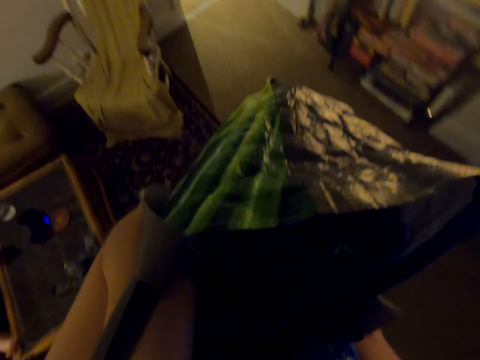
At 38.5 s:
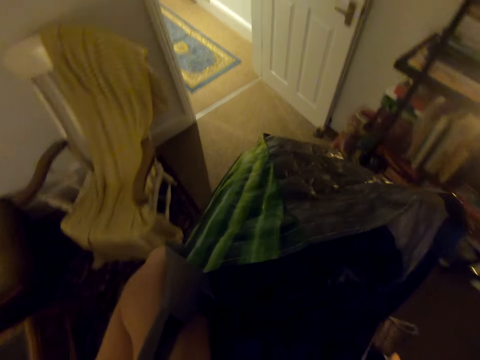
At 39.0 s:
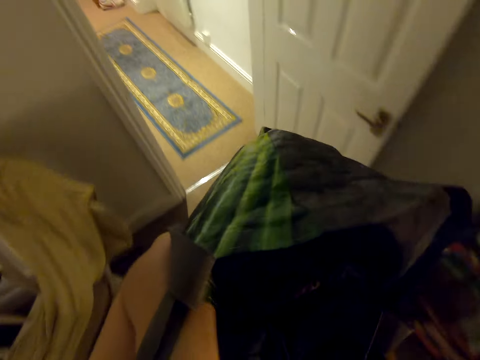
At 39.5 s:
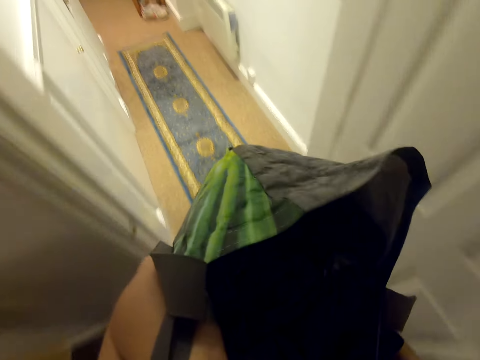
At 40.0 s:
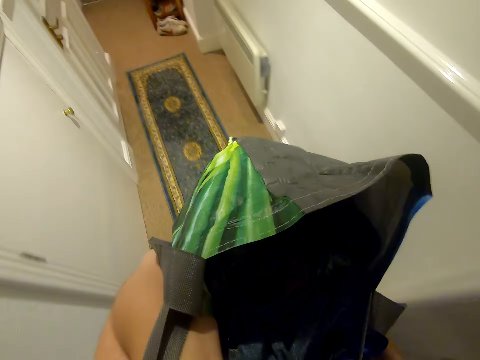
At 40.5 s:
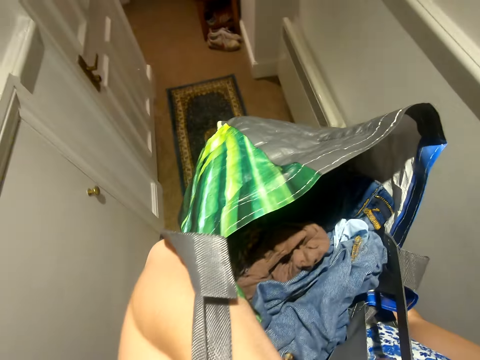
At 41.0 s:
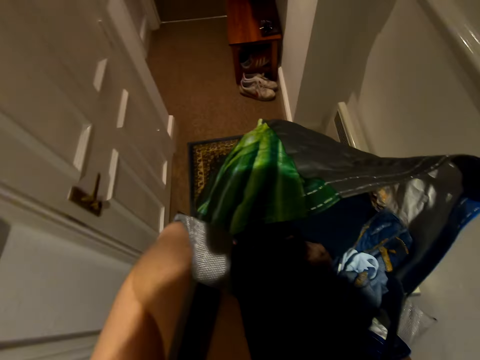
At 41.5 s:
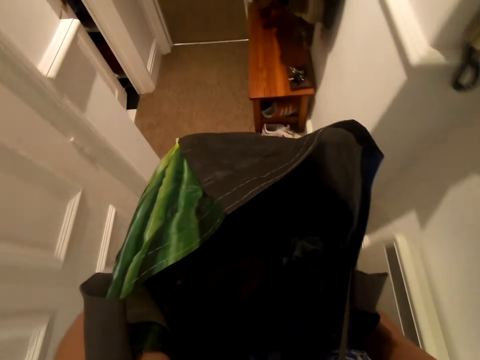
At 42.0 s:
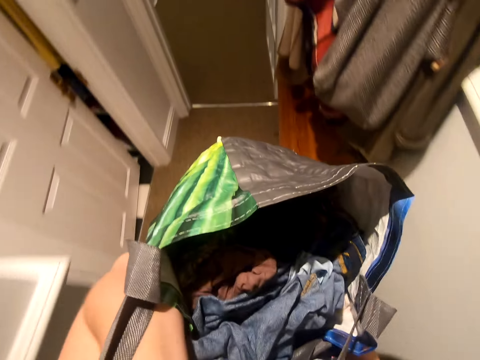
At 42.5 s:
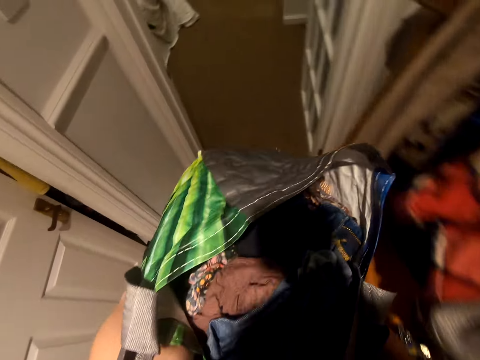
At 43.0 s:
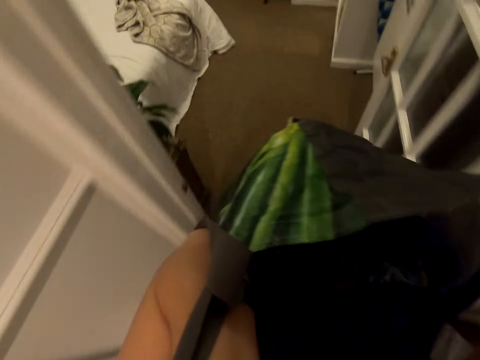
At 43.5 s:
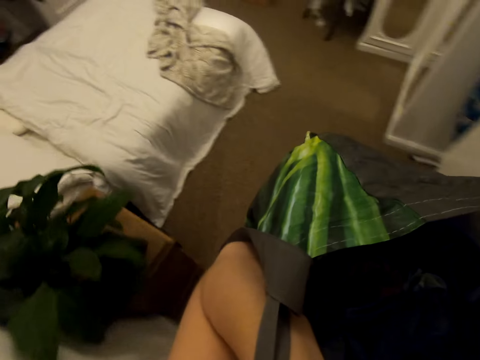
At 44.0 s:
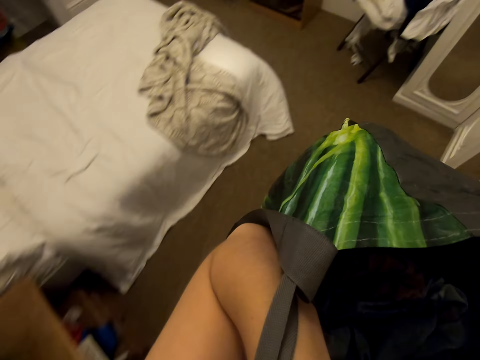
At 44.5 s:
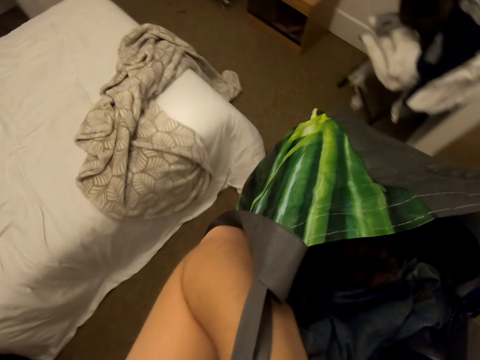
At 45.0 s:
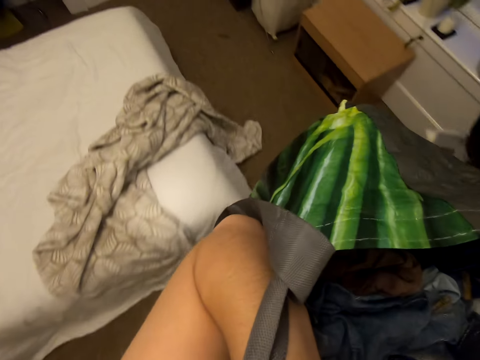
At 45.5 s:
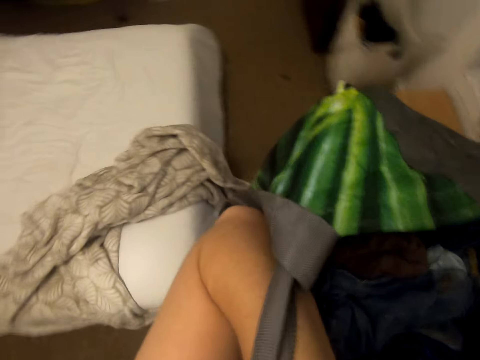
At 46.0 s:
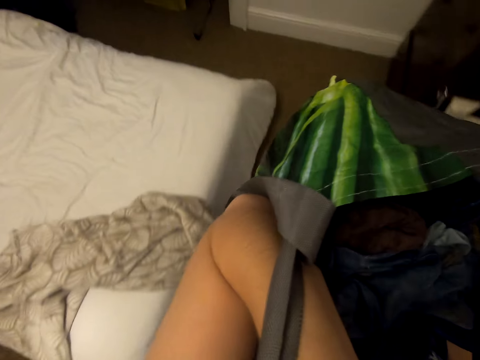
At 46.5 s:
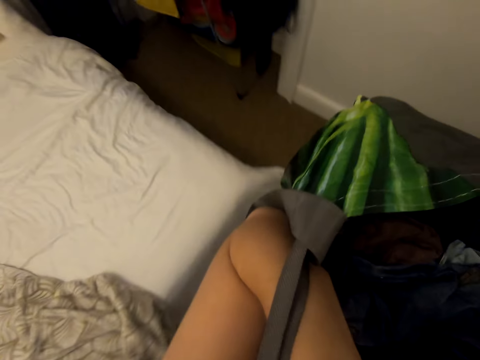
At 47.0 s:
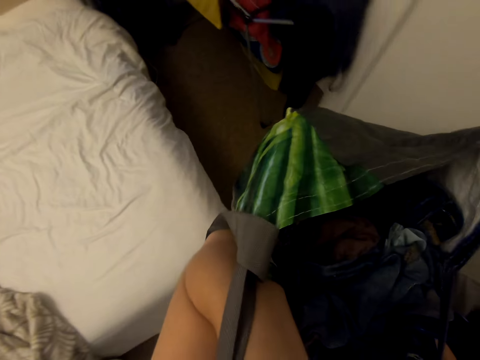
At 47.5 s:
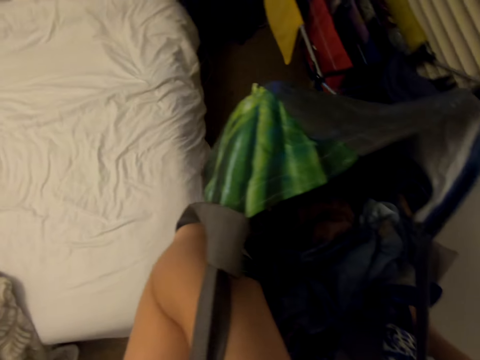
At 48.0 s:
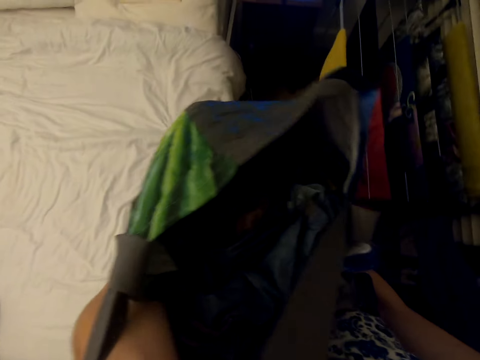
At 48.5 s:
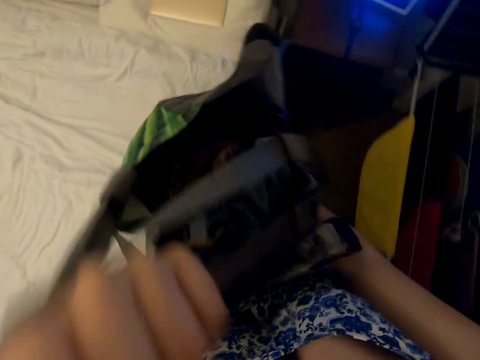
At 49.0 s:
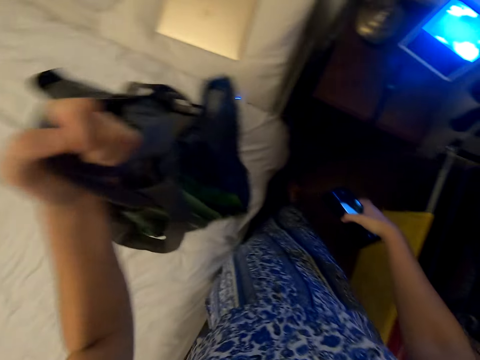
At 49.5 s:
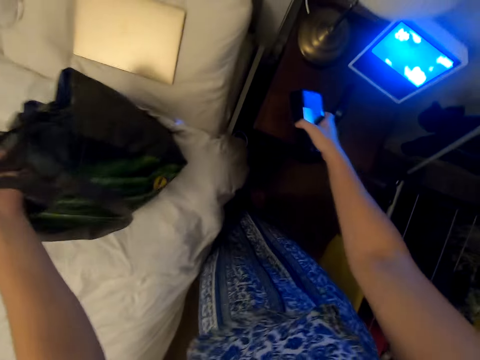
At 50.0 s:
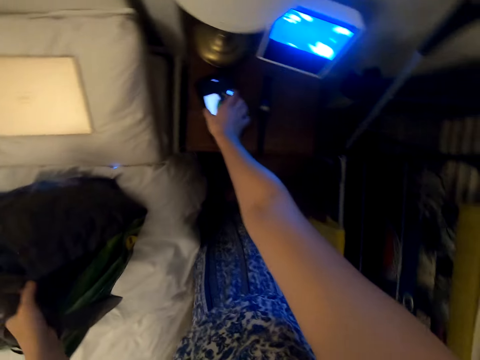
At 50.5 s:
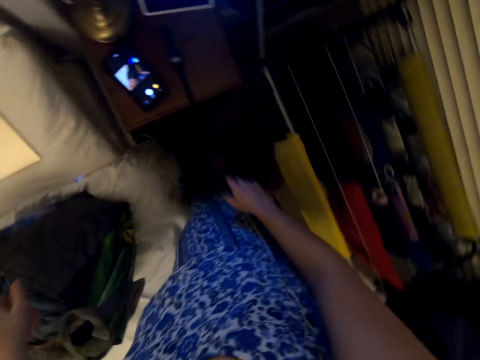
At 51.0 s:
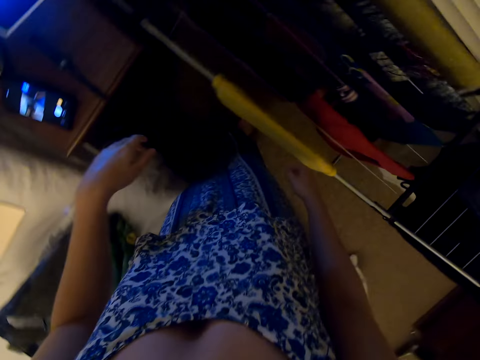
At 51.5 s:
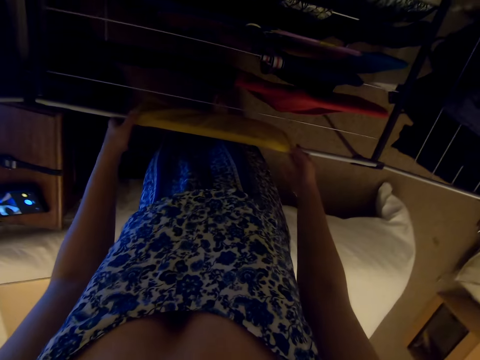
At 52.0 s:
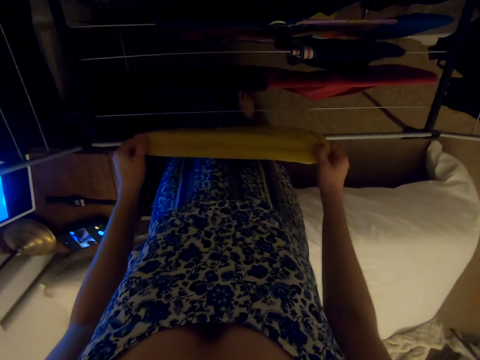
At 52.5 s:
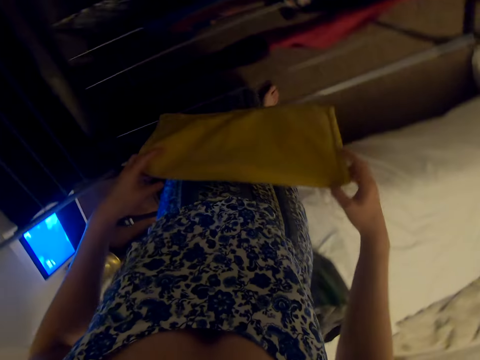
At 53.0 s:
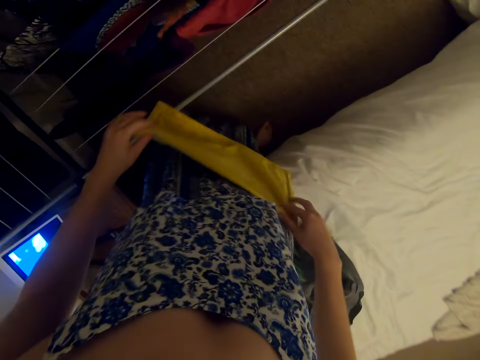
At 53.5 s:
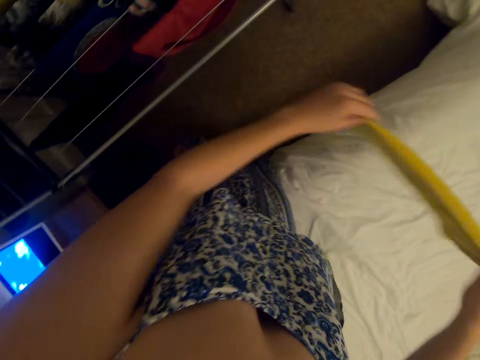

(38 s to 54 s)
The camera wearer puts the laundry bag on the bed. They put the phone on the night stand. They look at the hanging line. They pick up a cloth from the rack. They fold clothes from the clothes line.

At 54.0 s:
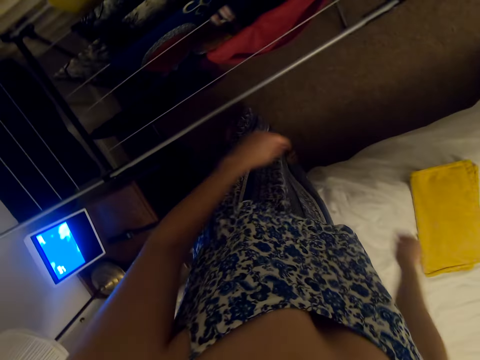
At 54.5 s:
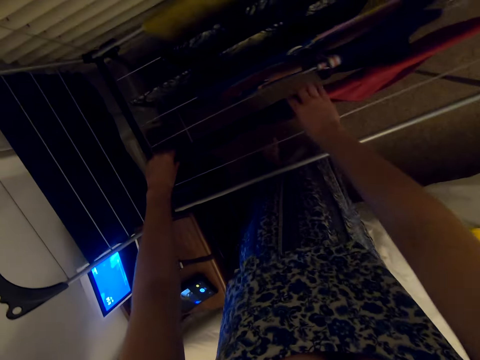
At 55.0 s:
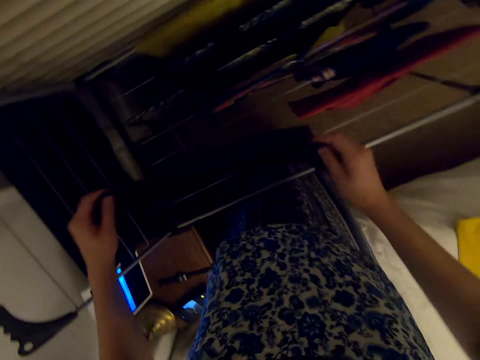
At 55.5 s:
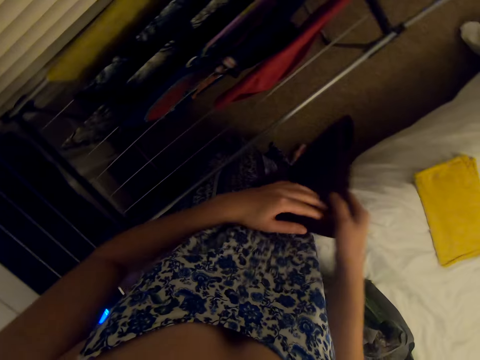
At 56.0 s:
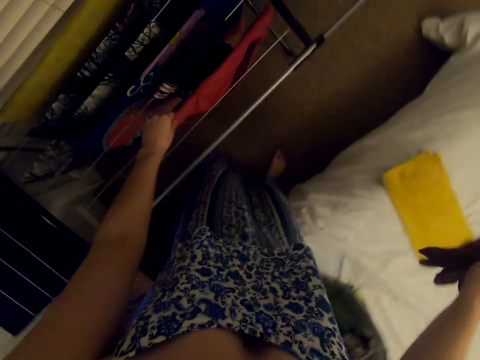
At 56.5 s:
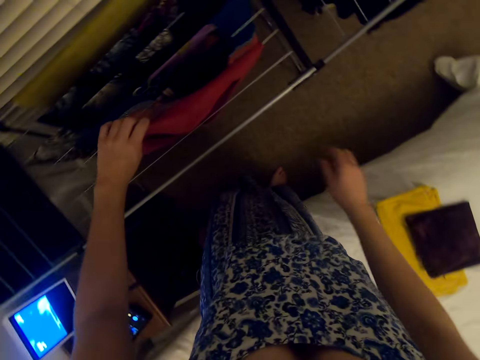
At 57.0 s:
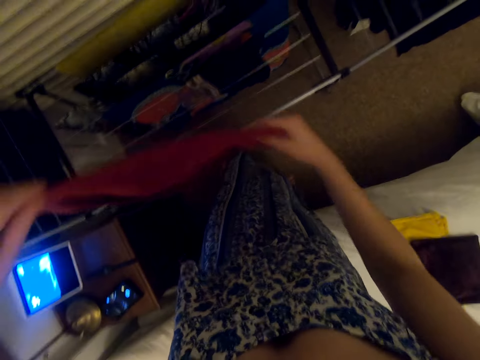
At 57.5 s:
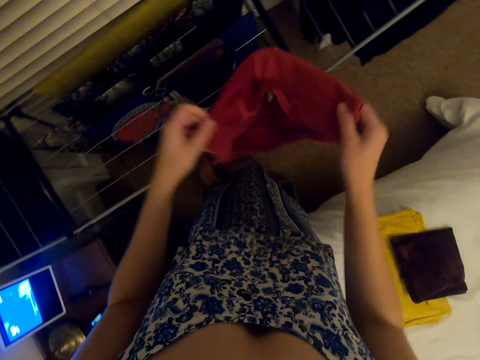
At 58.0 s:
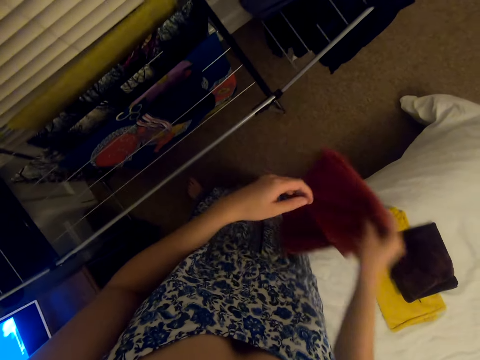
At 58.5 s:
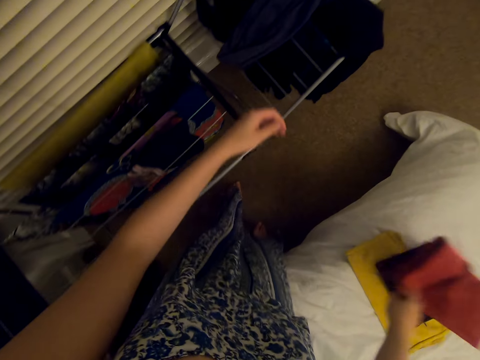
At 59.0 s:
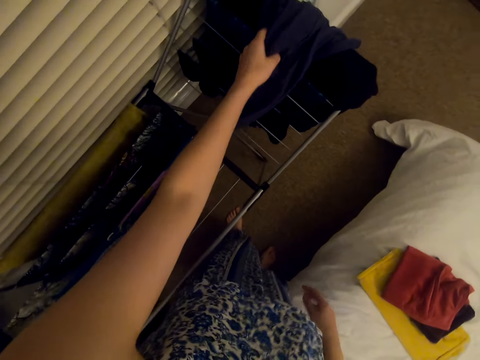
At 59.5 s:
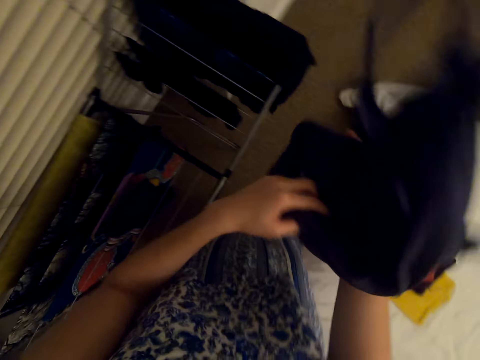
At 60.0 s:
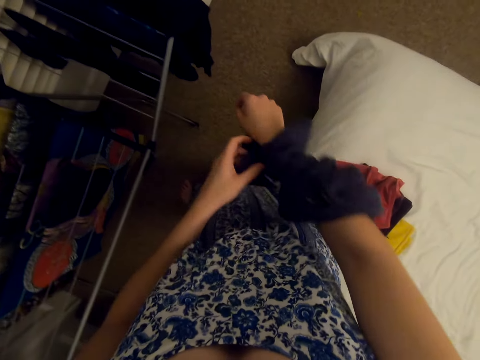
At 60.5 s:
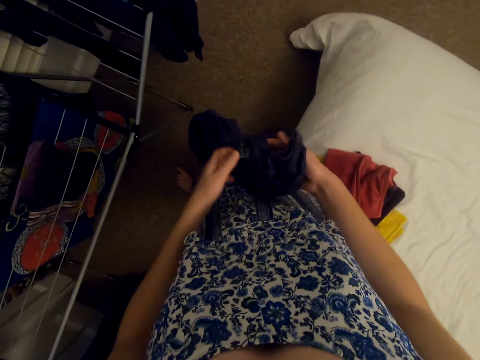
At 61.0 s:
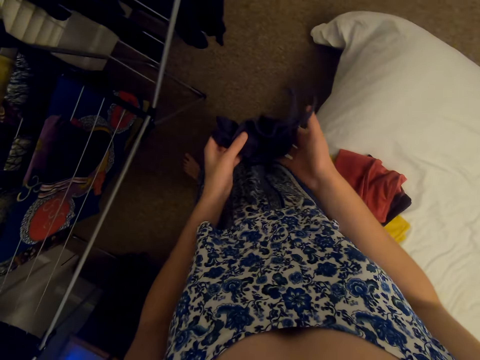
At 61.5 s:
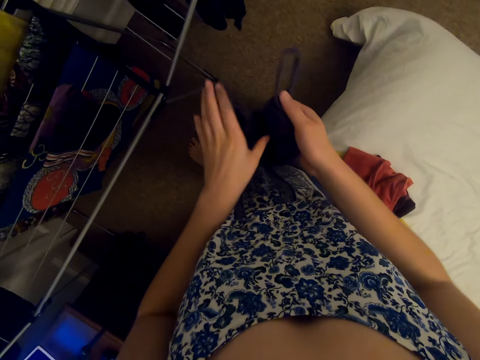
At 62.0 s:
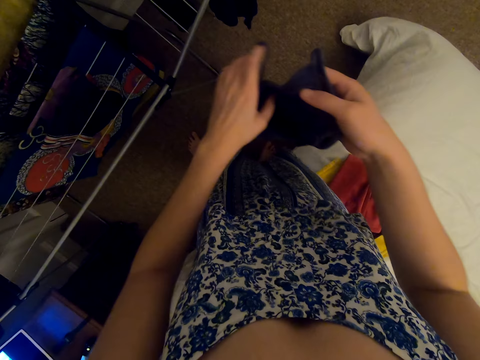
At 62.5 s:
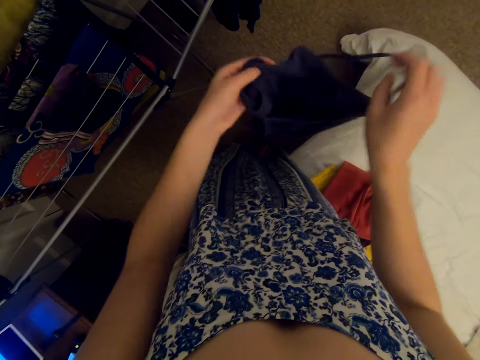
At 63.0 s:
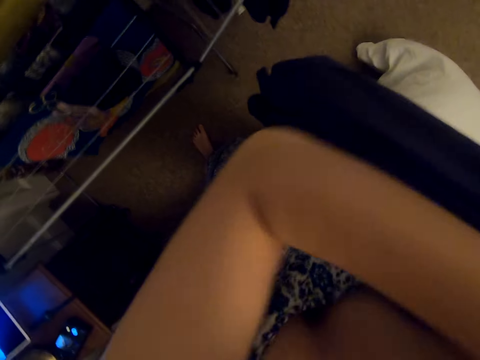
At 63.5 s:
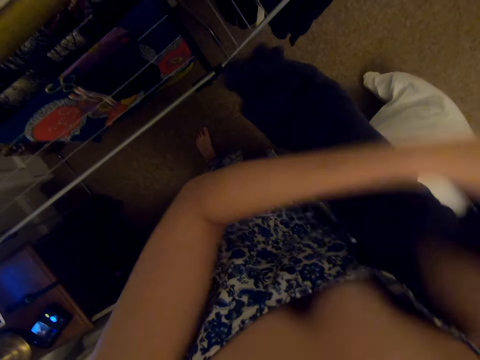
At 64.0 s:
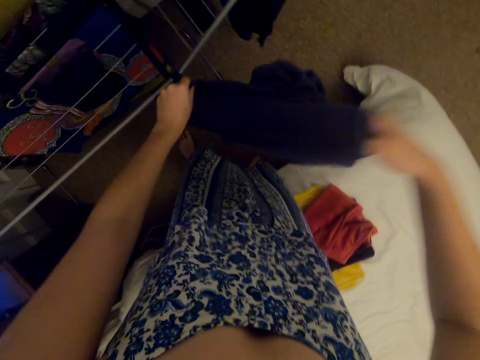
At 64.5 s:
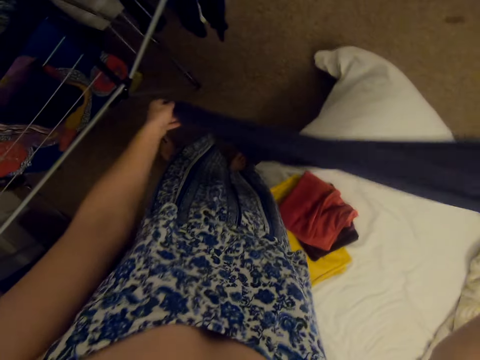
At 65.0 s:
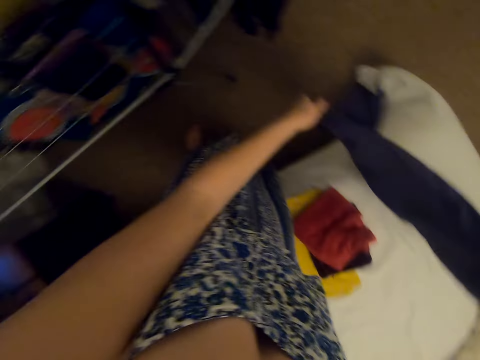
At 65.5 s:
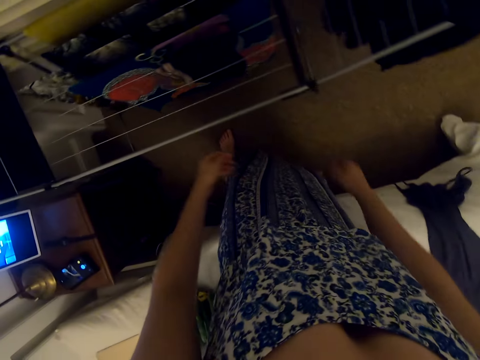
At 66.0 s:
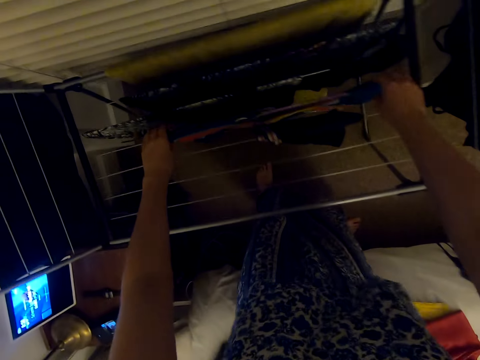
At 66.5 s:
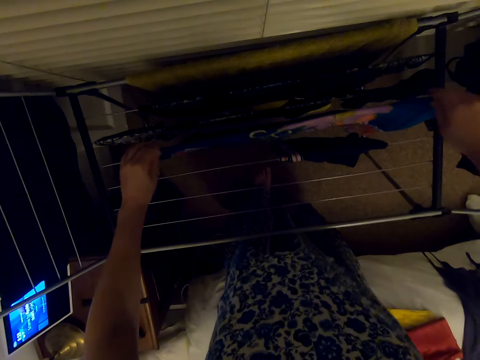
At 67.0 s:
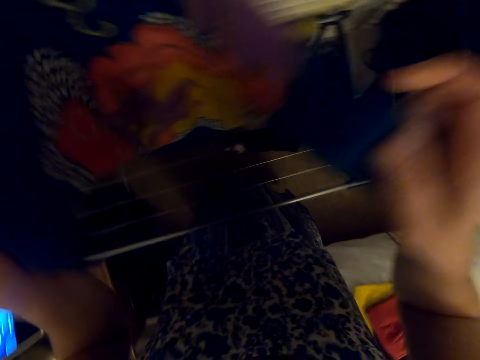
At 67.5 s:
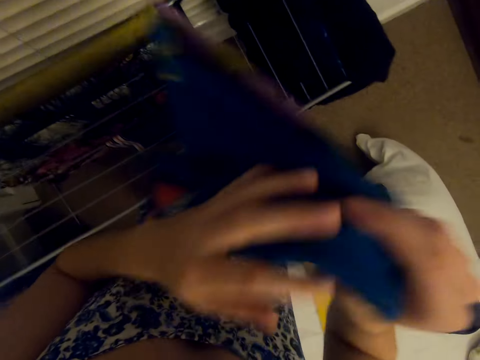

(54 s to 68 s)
The camera wearer puts the cloth on the bed. They pick up a cloth from the rack. They put the cloth on the bed. They pick up a cloth from the rack. They put the cloth on the bed. They pick up a cloth from the rack. They turn the cloth inside out. They put the cloth on the bed. They pick up a towel from the rack.
